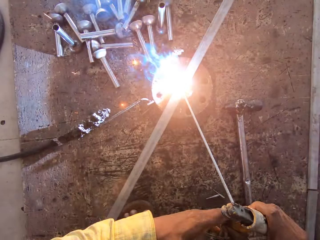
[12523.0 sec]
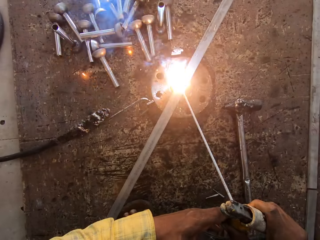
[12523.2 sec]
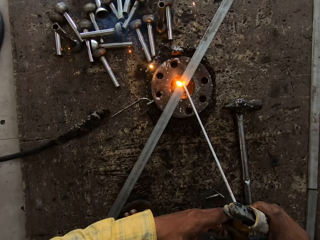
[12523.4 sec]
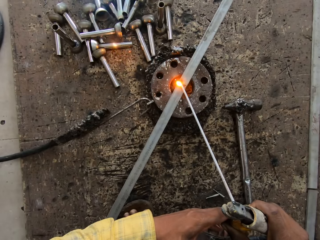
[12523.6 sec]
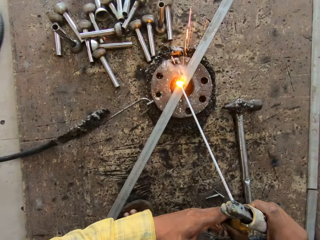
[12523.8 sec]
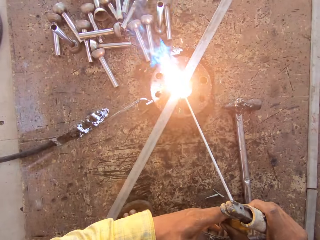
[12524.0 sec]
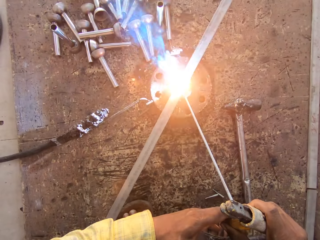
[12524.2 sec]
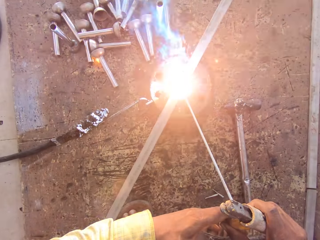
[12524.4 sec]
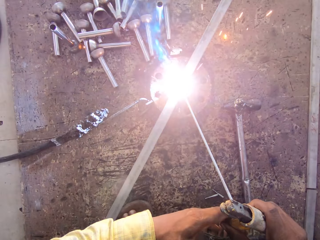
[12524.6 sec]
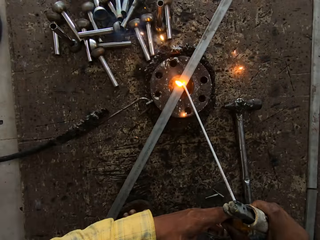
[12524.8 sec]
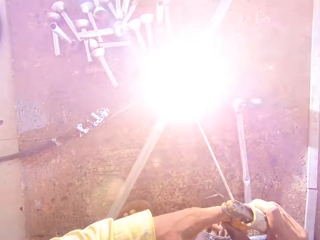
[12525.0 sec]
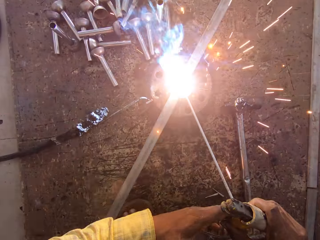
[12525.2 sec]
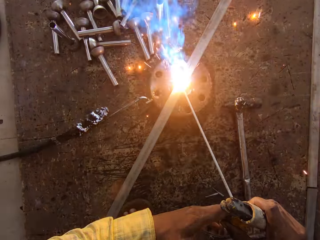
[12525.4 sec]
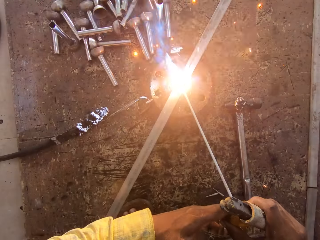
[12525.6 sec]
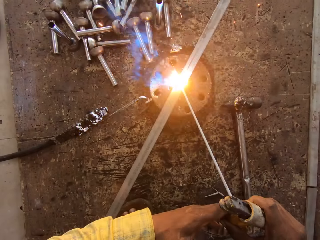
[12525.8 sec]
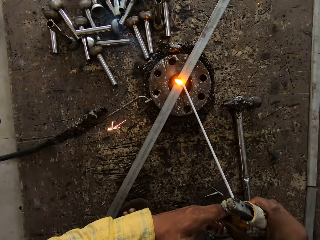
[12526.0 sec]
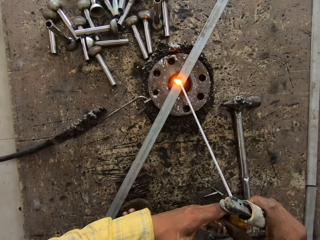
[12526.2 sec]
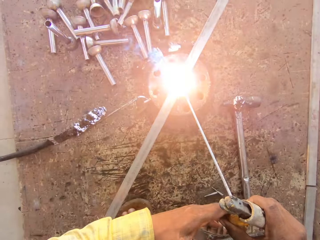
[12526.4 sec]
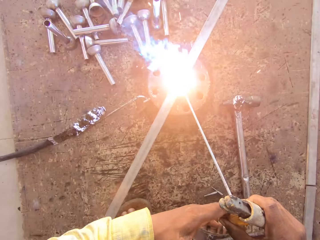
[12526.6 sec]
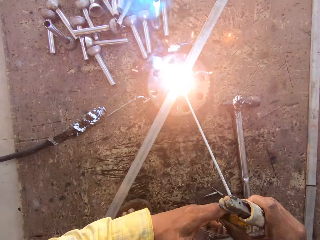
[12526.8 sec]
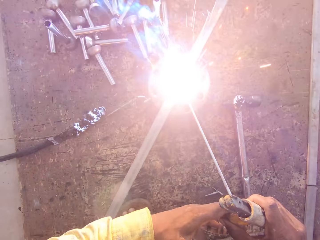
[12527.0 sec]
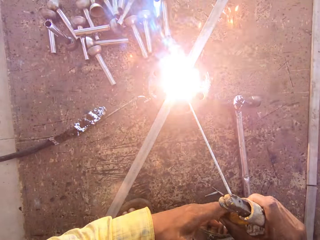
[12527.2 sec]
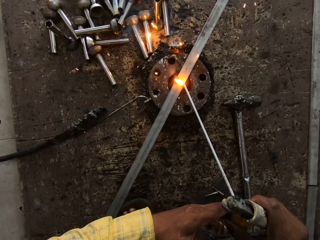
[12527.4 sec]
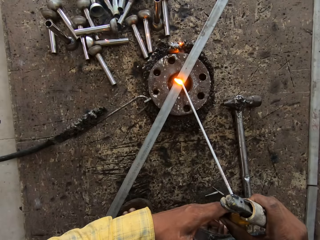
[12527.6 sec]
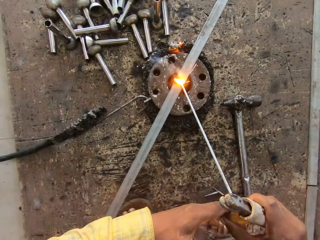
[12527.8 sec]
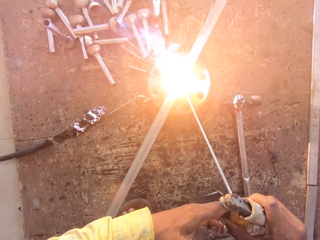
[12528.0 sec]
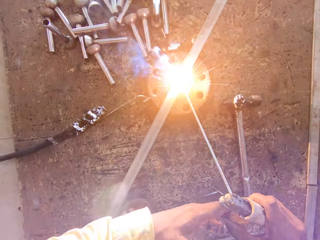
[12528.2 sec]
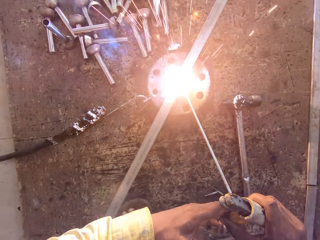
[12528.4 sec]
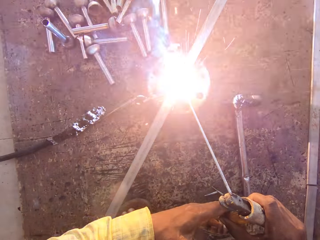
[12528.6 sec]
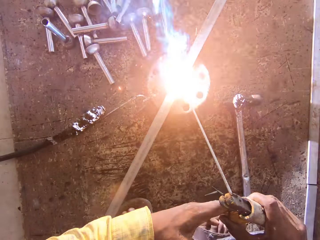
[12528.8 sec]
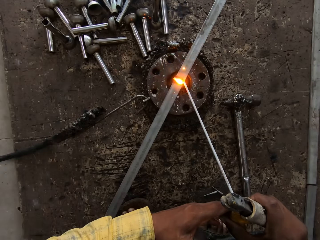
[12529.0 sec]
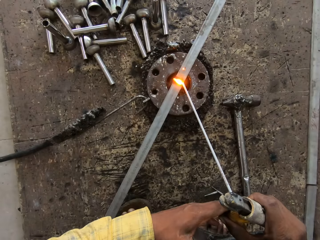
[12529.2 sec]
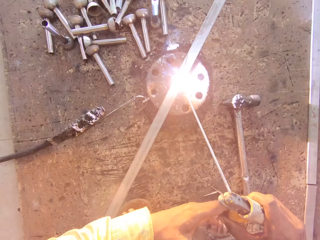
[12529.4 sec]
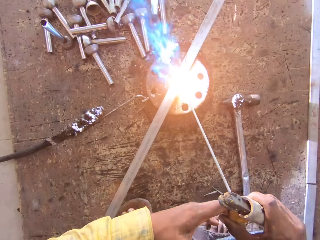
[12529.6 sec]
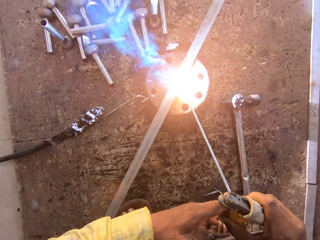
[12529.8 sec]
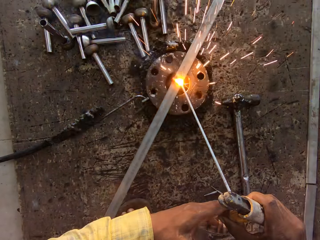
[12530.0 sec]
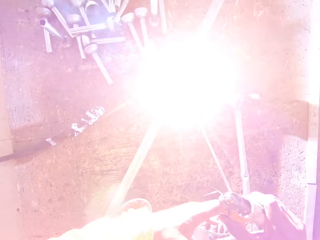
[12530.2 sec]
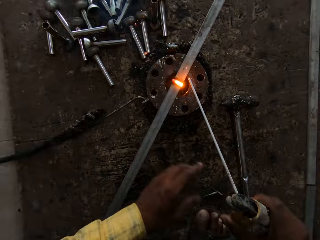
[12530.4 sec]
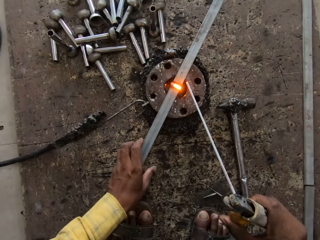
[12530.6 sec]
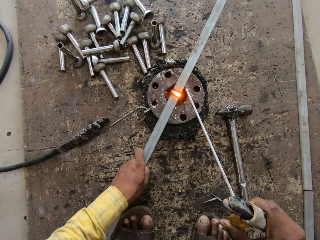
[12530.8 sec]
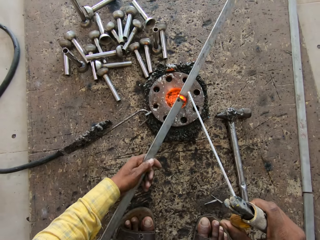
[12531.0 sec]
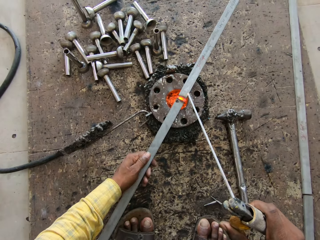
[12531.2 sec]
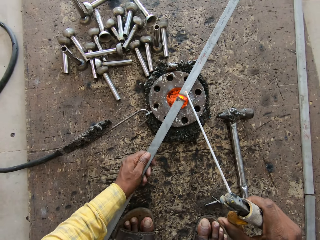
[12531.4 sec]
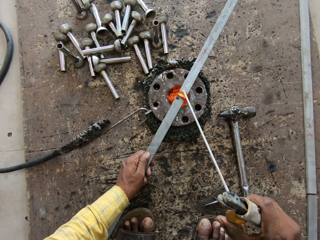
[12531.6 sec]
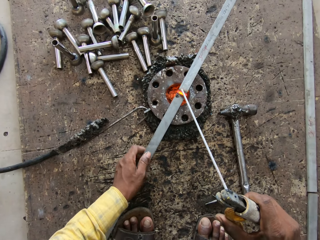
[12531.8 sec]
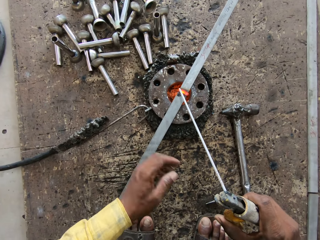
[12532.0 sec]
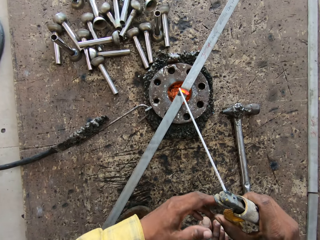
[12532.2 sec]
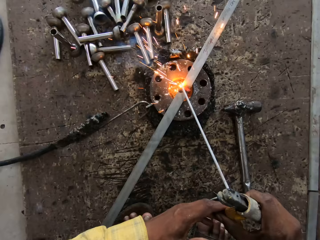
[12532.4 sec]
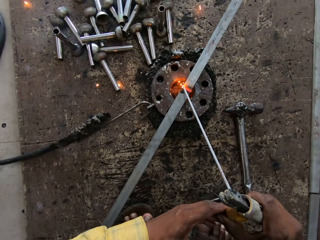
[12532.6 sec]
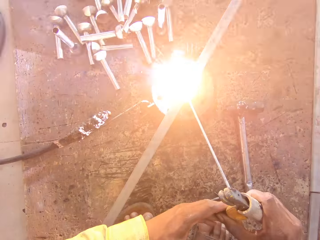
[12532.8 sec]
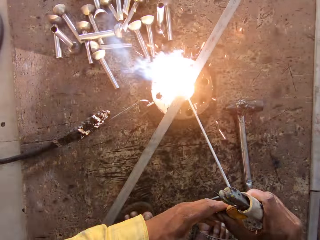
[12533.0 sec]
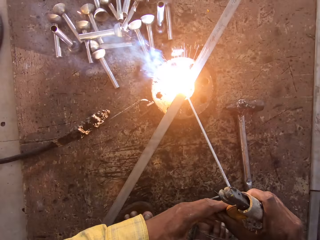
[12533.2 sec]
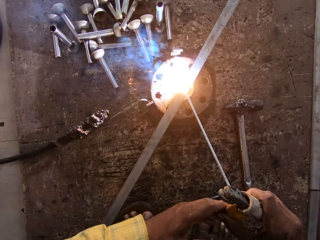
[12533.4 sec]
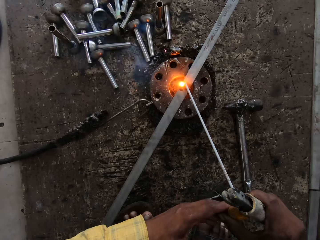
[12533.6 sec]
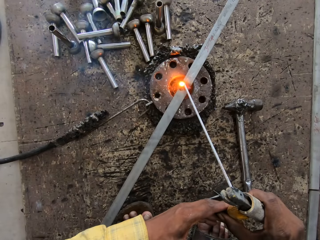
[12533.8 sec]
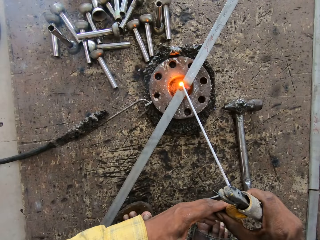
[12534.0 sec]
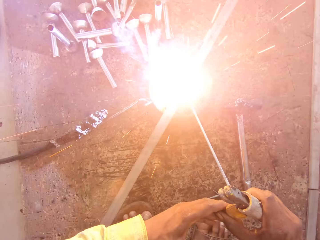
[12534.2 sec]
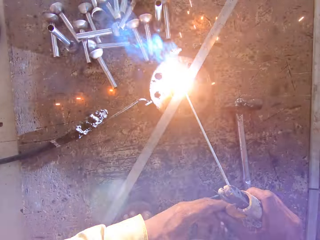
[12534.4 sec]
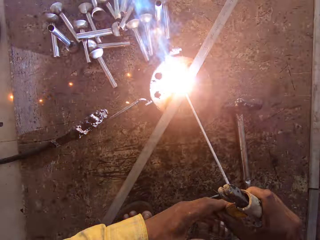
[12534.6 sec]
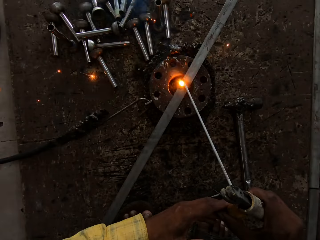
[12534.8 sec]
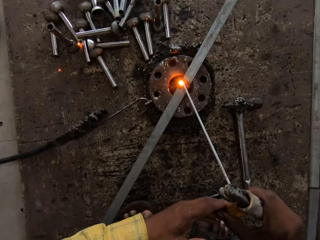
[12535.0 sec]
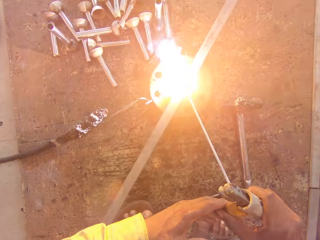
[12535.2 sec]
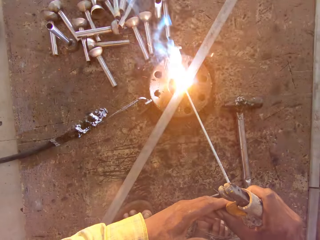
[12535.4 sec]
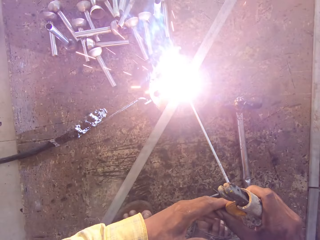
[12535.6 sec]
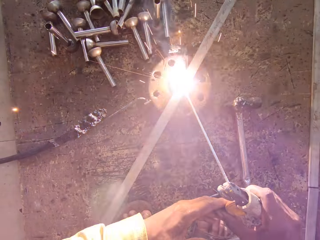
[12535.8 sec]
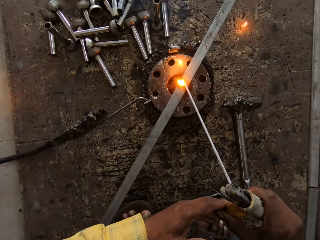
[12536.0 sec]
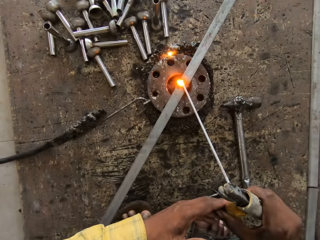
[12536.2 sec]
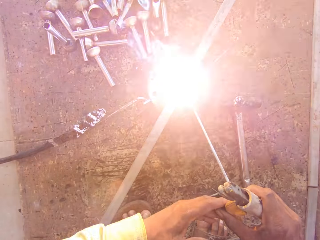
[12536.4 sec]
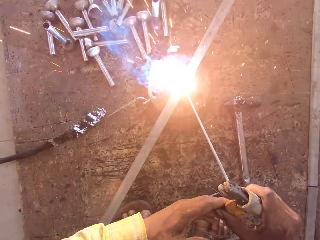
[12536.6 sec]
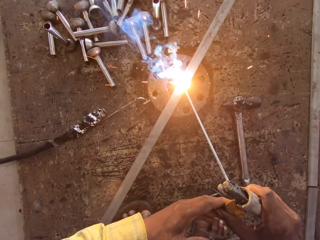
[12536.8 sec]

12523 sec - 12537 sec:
The camera wearer joins the metal with an electrode. They turn the metal. They hold the welding machine with both hands and weld.

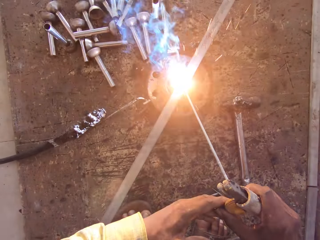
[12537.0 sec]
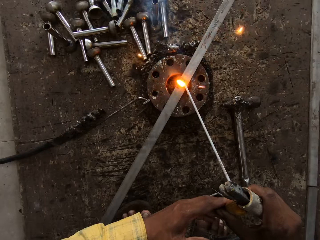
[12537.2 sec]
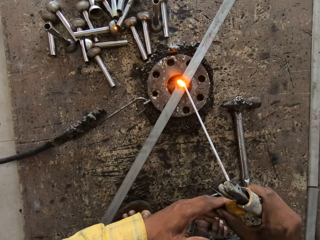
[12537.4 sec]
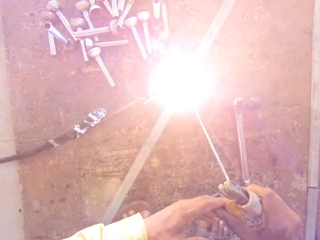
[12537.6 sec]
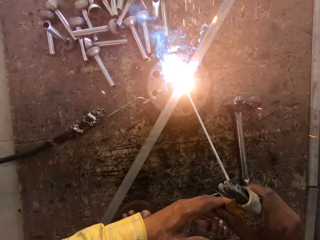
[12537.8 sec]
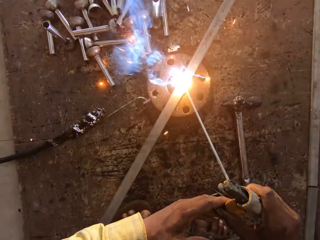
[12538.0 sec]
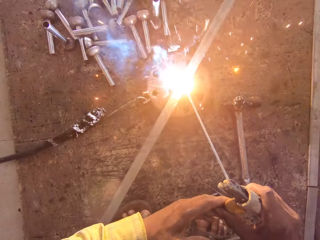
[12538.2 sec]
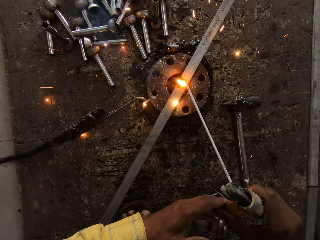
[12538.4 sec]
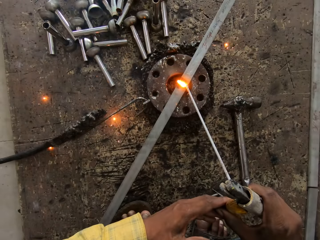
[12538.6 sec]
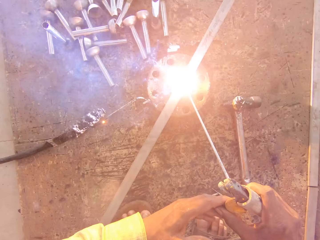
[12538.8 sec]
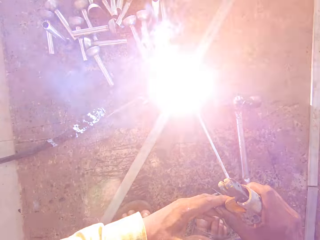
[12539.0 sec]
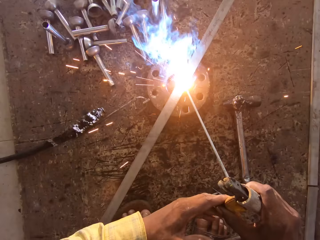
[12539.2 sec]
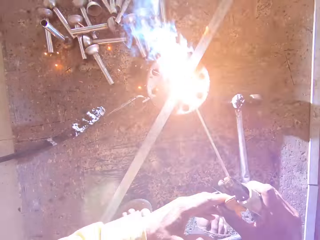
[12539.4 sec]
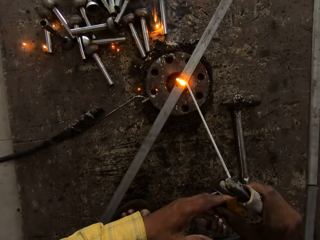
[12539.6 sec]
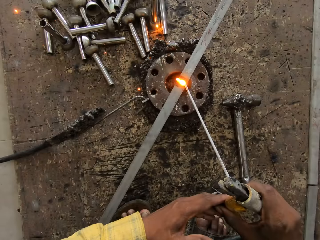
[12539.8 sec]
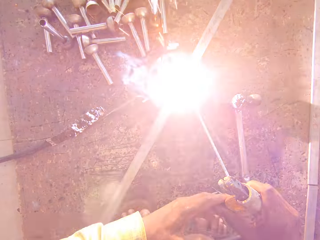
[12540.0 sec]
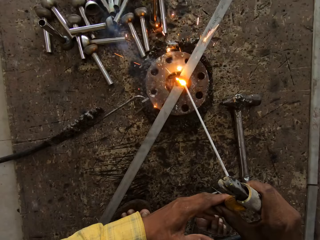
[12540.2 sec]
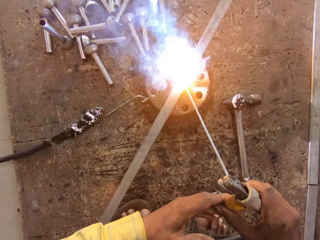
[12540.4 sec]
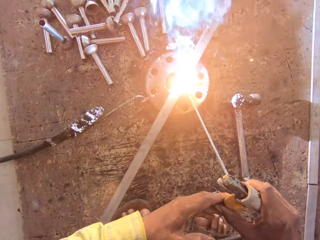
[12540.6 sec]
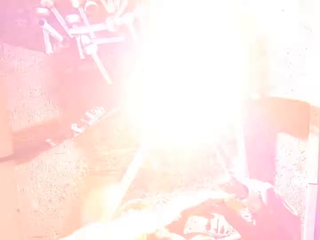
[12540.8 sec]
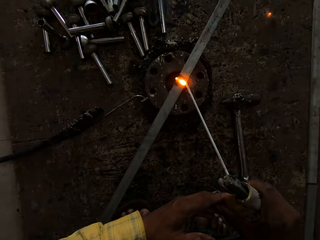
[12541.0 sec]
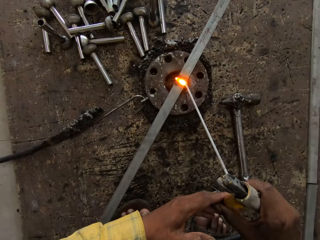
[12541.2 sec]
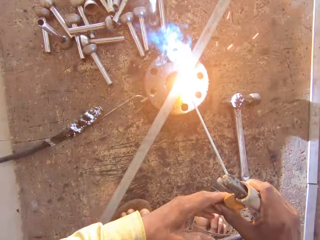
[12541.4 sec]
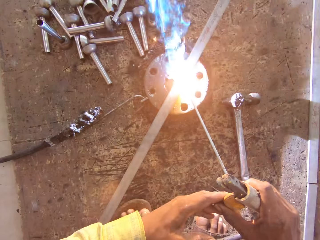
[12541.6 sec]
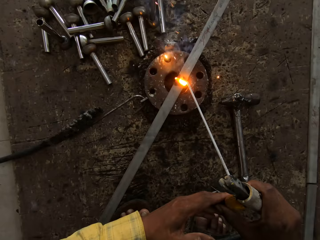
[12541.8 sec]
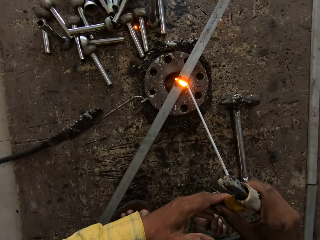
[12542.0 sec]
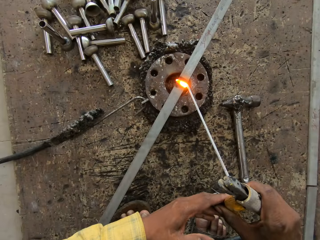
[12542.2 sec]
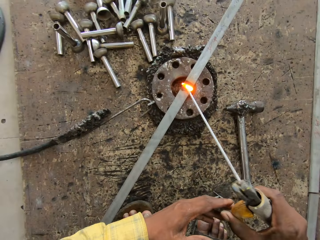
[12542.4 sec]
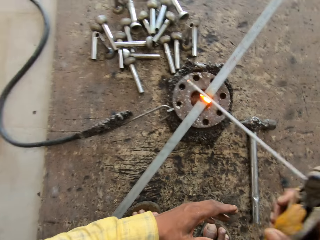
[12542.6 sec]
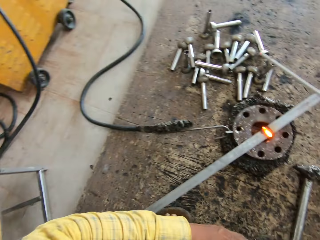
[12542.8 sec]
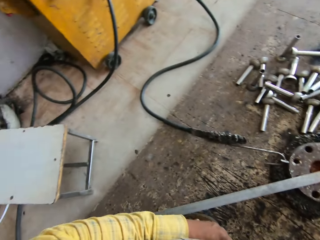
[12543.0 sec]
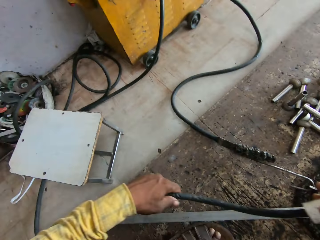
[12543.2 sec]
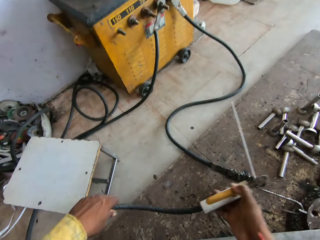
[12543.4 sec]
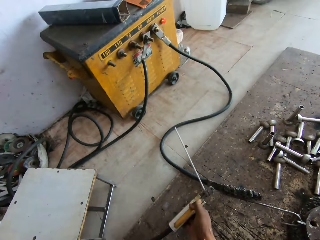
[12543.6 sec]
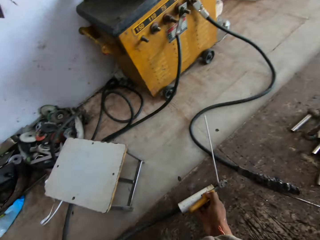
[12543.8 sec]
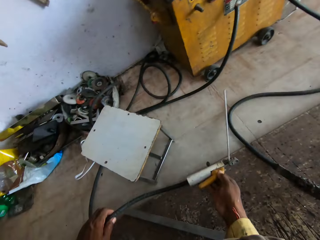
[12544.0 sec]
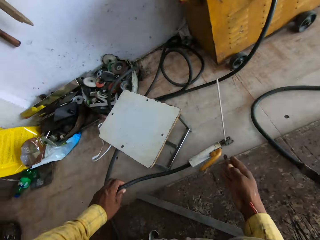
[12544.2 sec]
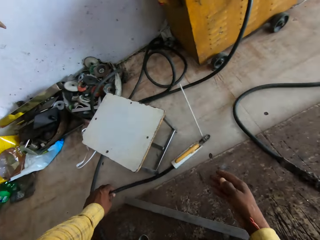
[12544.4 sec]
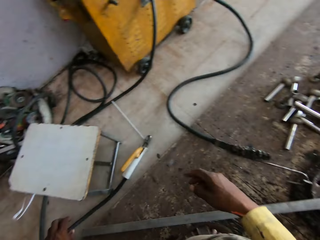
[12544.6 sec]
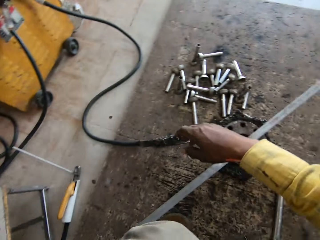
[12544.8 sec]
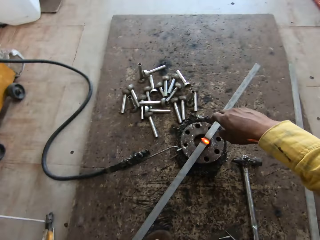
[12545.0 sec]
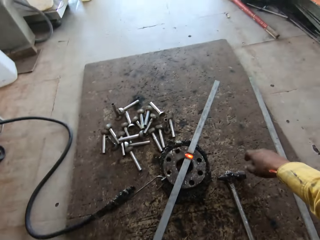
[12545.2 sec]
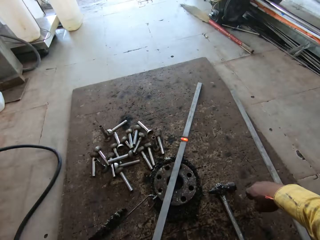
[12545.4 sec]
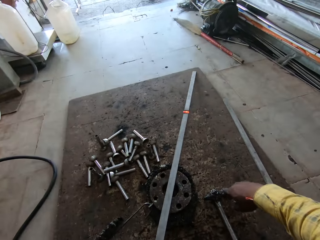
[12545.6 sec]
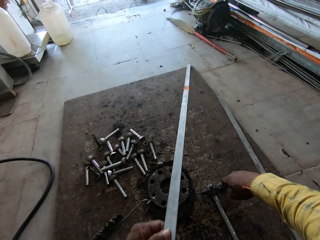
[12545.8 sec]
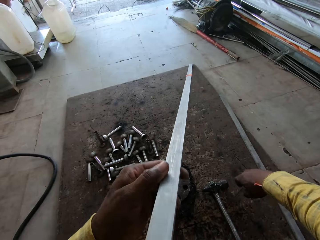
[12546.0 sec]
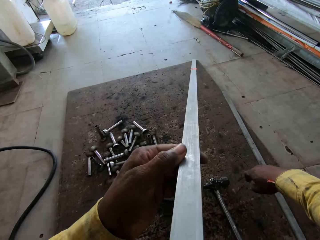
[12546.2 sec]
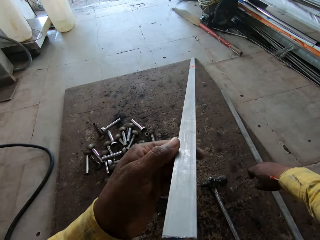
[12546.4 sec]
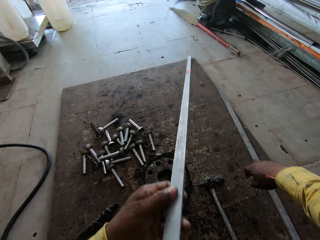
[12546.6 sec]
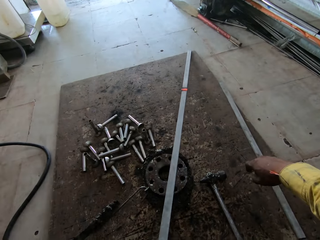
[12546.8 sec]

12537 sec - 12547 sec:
The camera wearer puts the welding machine down. They lift the metal.
